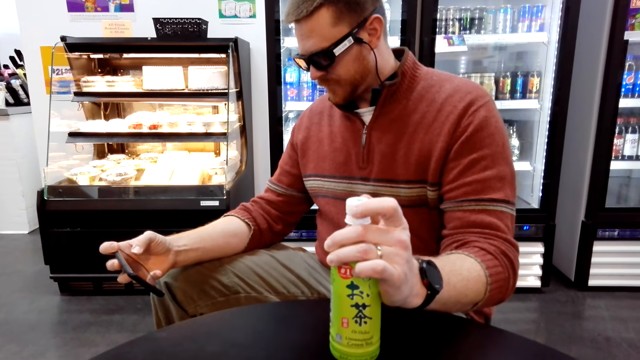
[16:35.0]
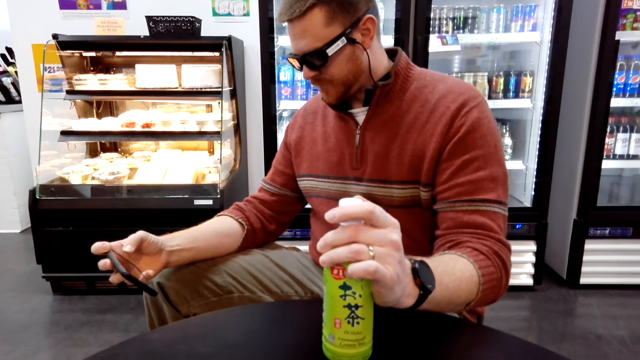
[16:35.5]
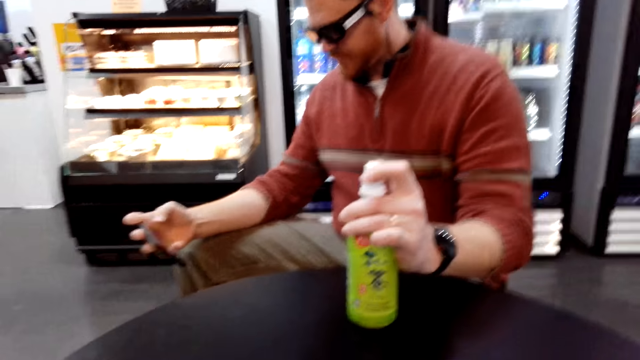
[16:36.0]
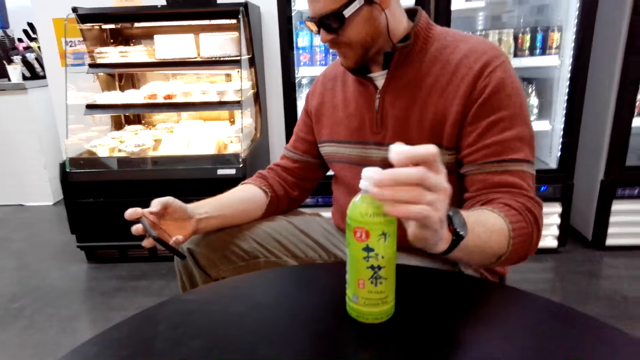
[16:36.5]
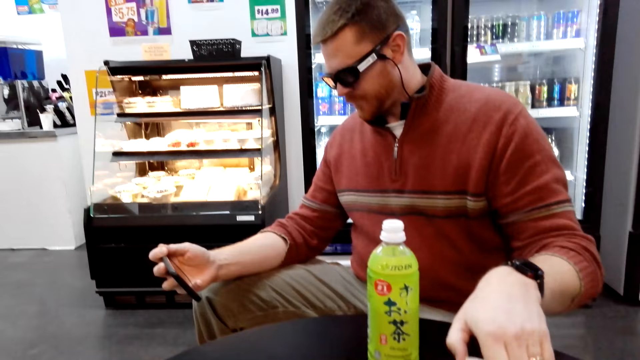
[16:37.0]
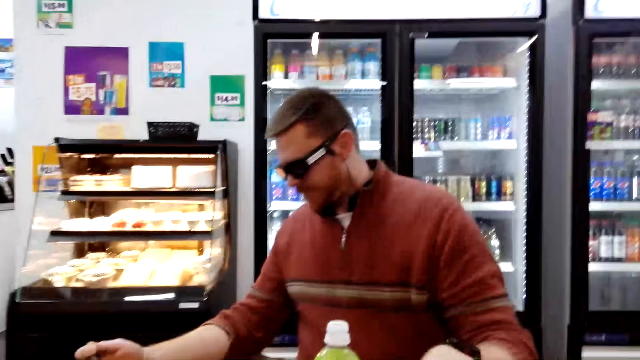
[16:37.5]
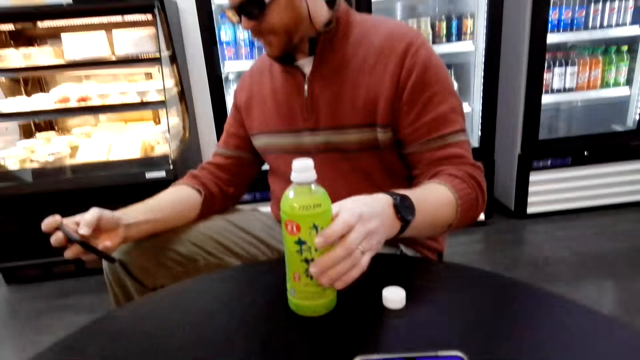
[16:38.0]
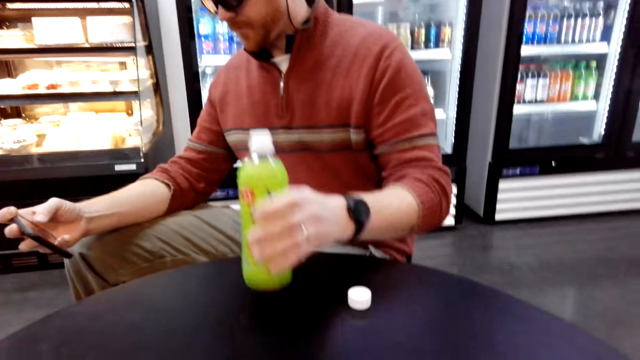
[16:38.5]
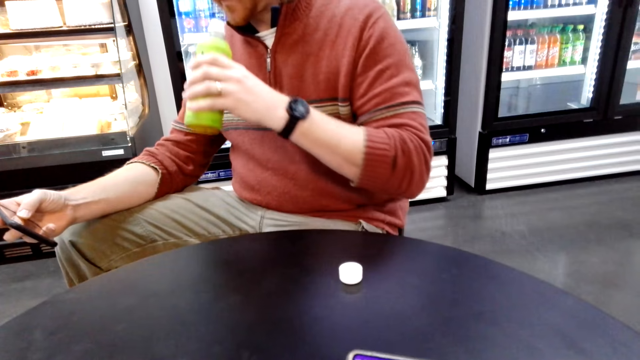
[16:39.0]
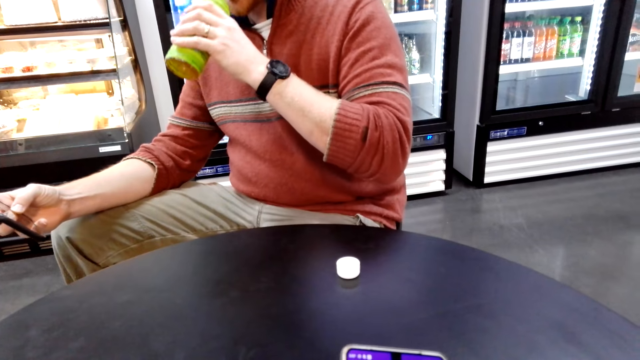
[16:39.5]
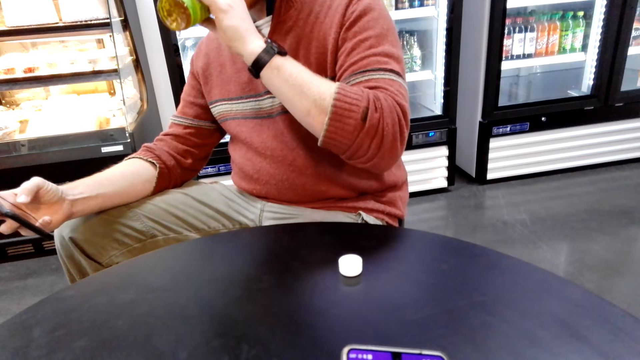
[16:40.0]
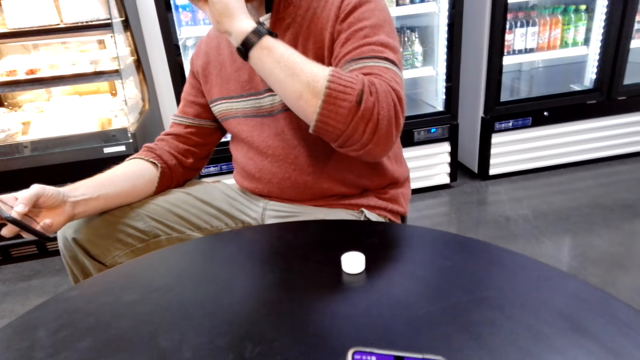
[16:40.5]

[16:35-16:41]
A man puts the lid on the table and operates the phone. The man picks up a bottle of drink, drinks from the bottle, puts the bottle of drink in the mouth and operates the phone.

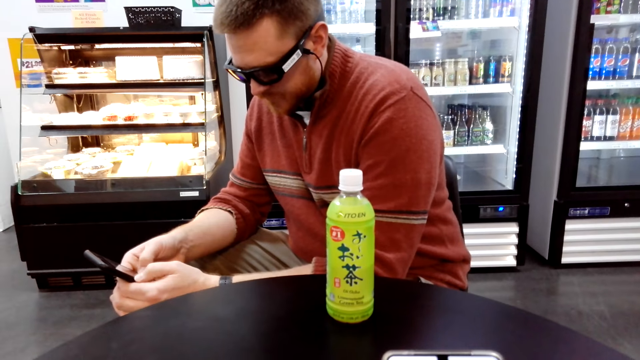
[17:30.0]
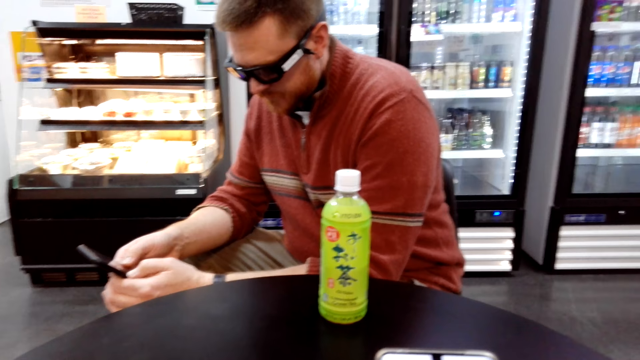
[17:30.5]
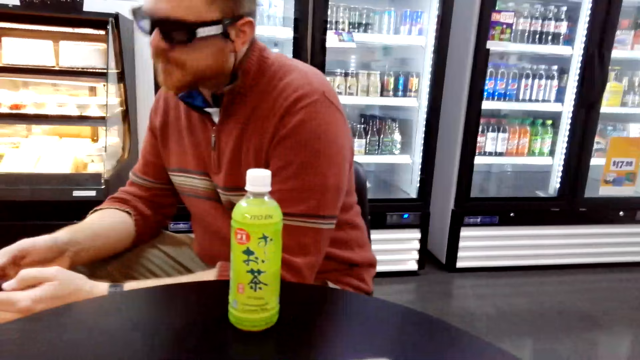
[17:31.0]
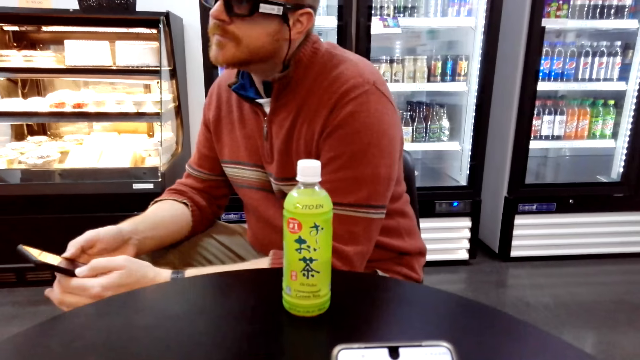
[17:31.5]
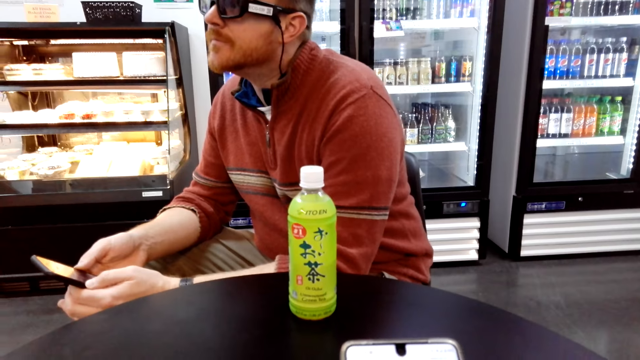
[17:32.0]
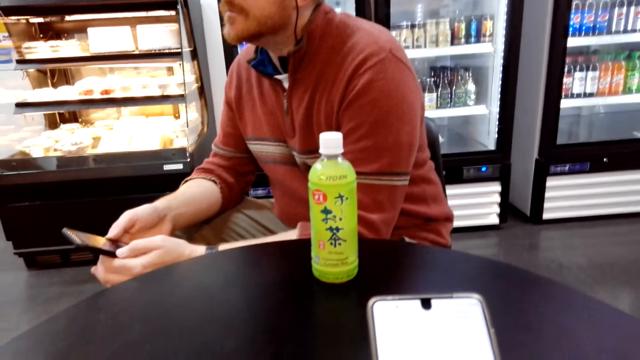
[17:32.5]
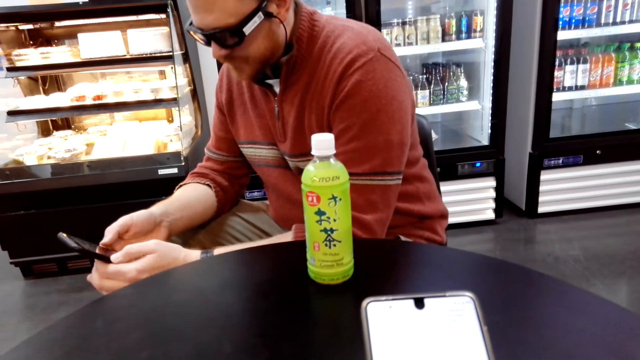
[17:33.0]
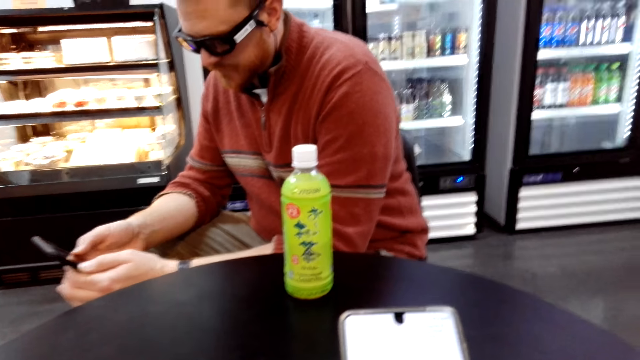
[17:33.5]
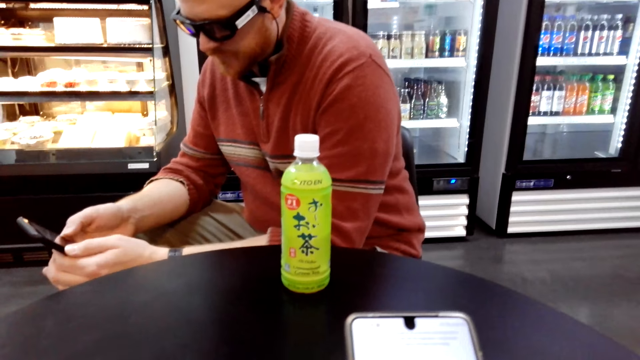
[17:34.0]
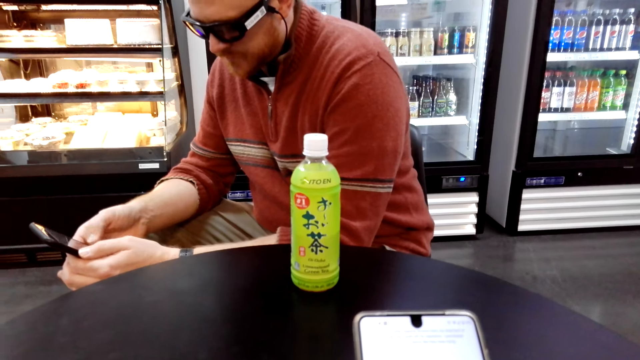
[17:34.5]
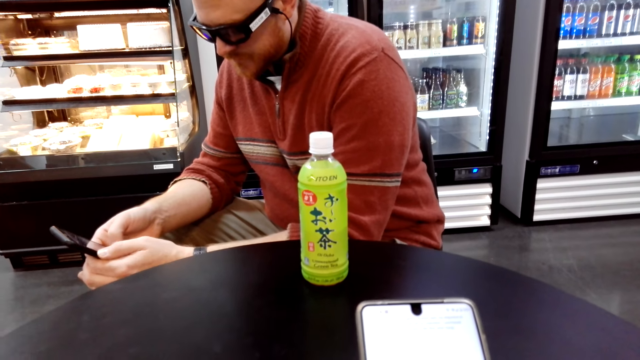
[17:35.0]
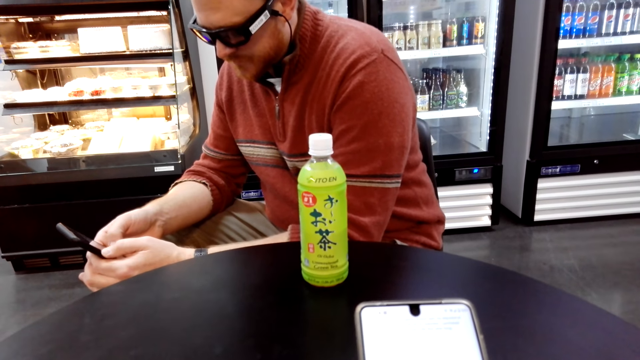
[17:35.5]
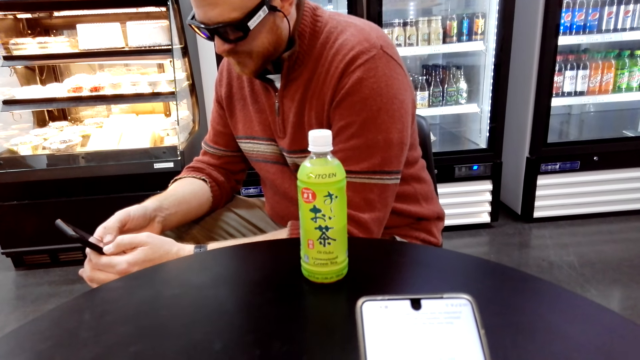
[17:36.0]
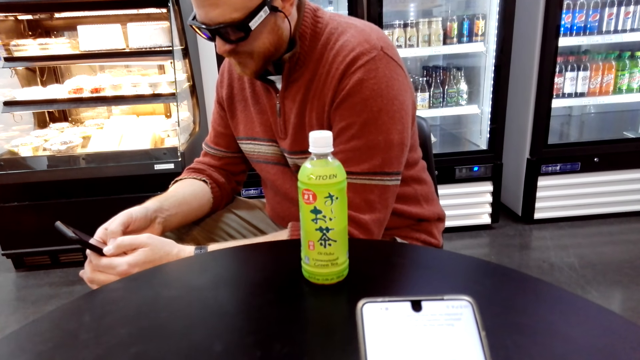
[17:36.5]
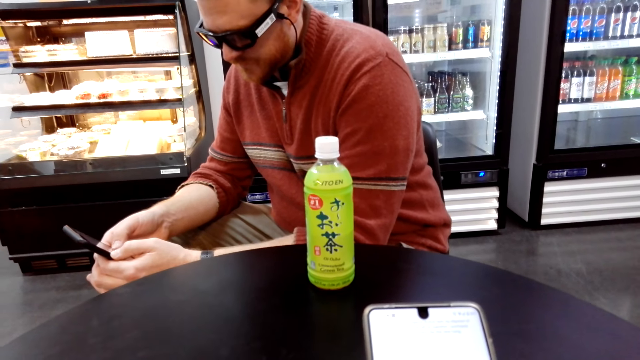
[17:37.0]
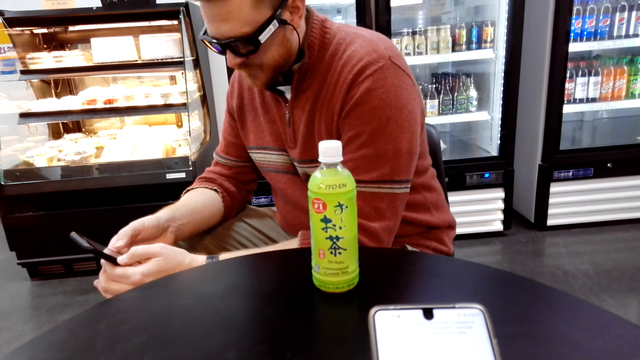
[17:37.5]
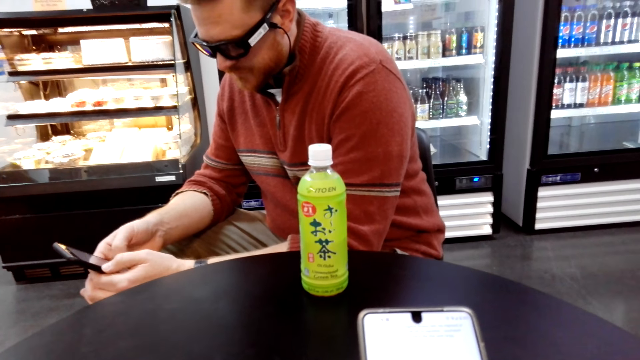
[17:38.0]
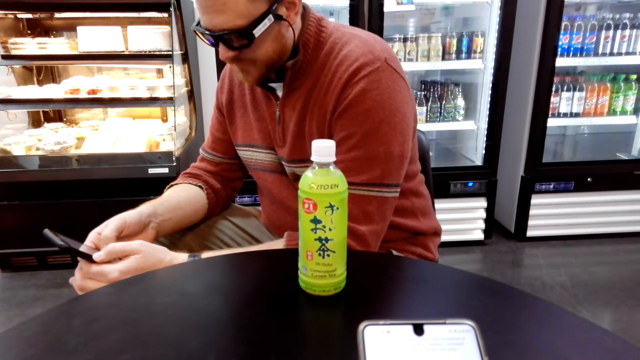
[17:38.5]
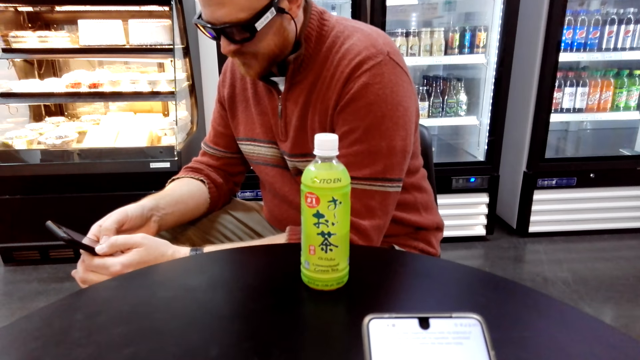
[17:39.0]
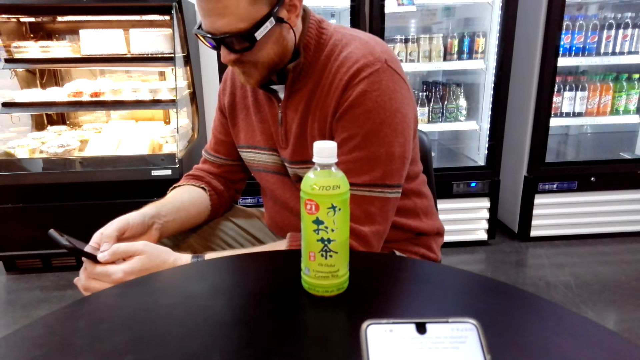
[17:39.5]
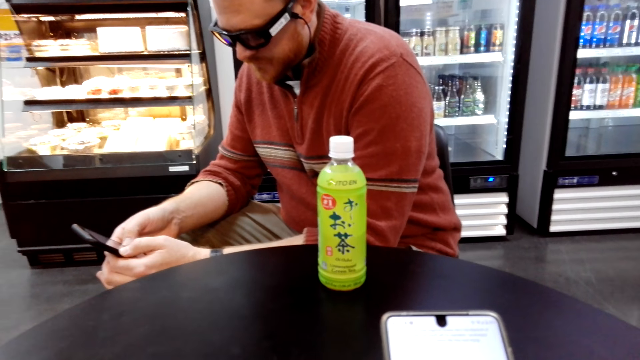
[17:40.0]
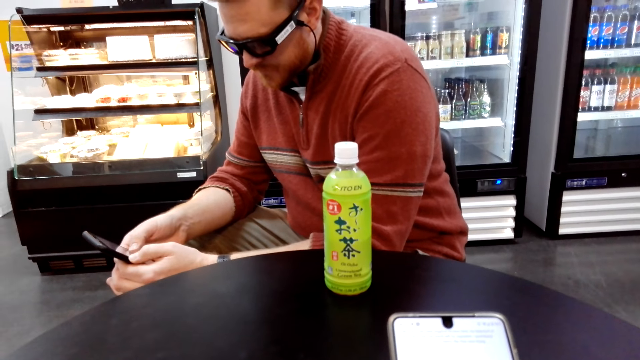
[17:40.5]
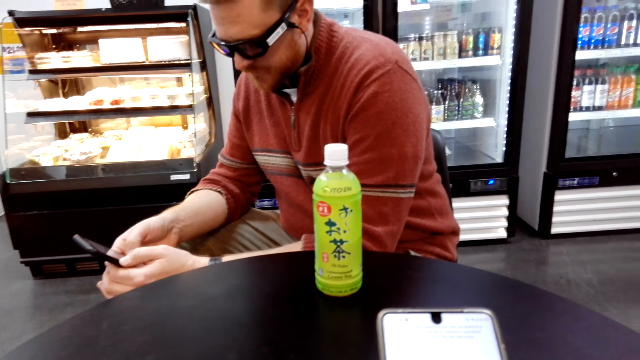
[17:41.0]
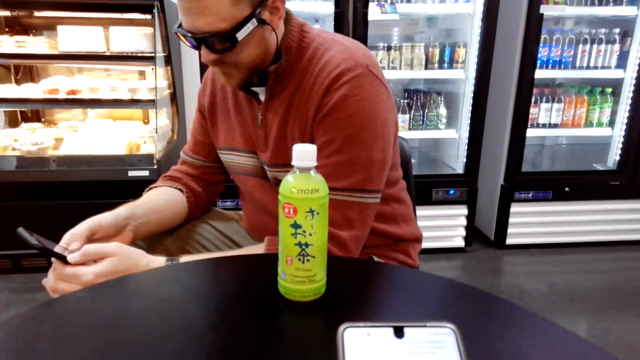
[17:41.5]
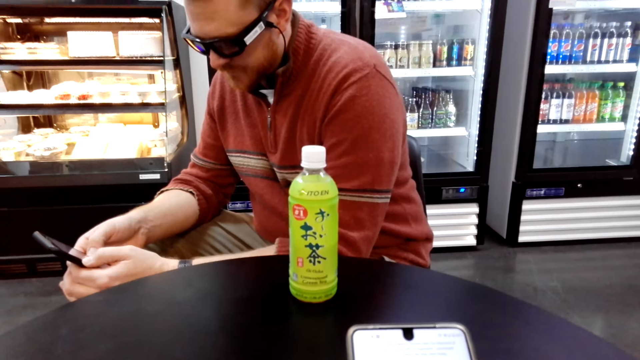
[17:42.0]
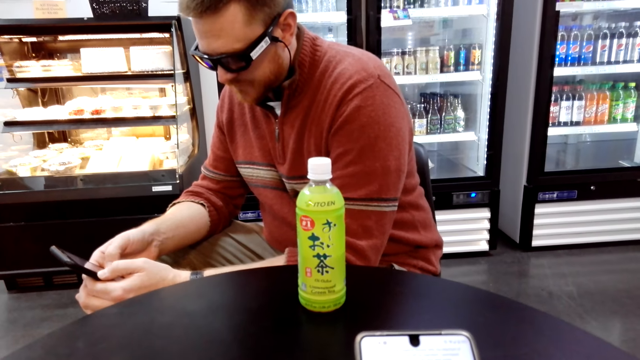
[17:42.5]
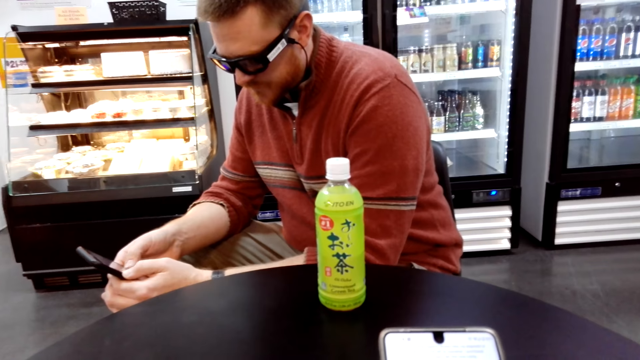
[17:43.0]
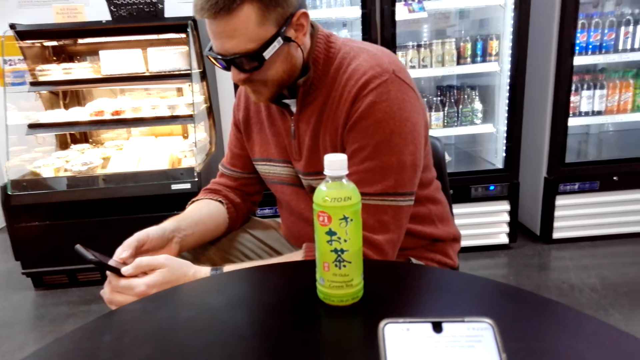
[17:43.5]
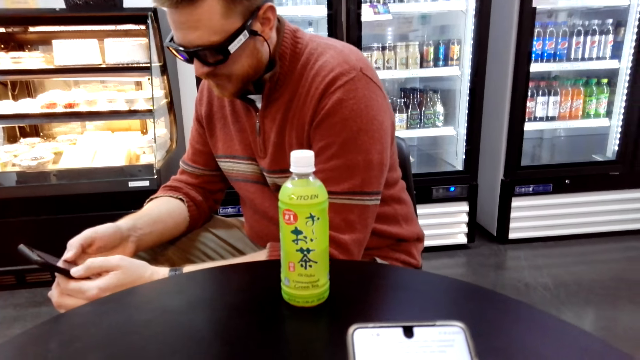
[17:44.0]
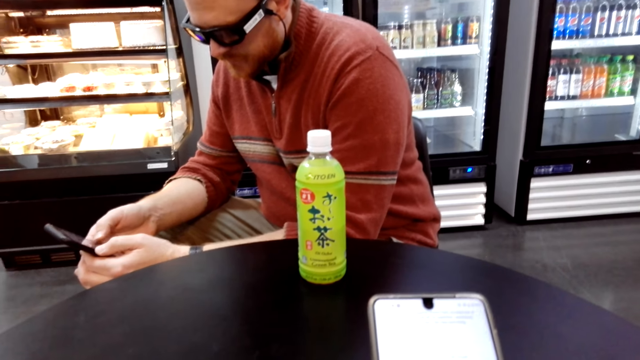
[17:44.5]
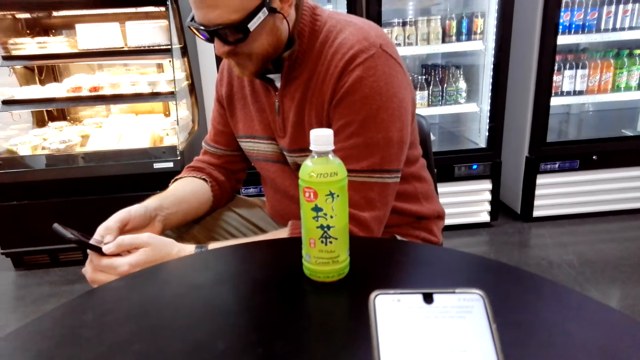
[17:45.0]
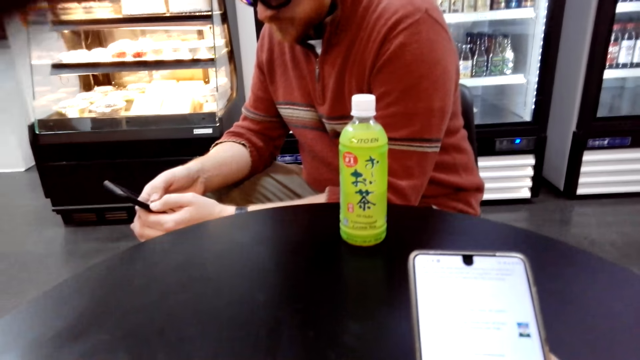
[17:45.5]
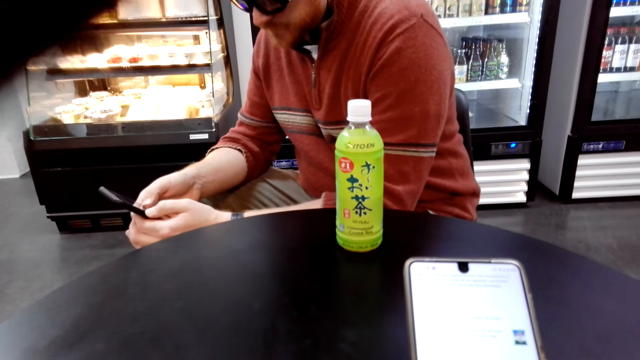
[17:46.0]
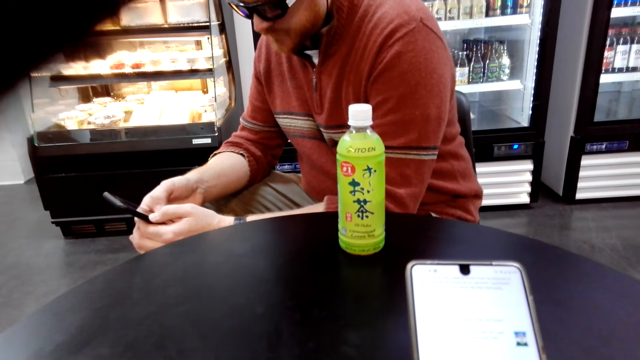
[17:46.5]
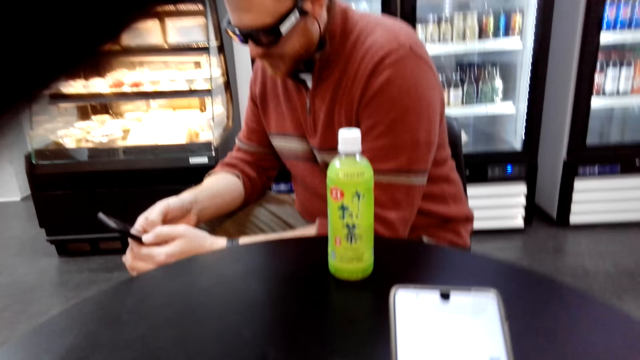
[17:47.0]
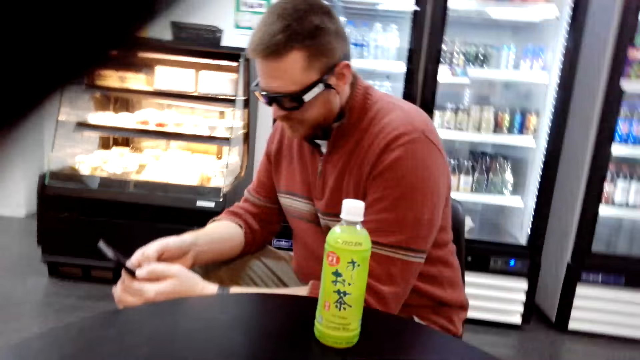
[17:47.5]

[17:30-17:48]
A man holds the phone with both hands and operates the phone. The camera wearer operates a phone.
